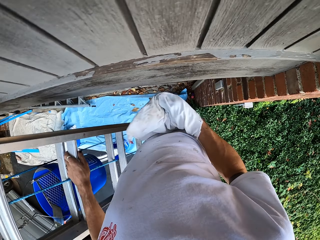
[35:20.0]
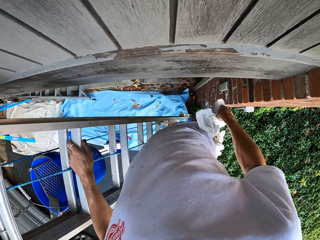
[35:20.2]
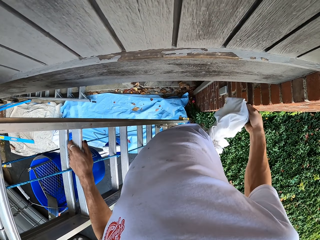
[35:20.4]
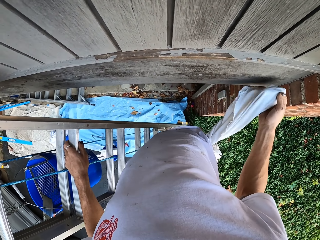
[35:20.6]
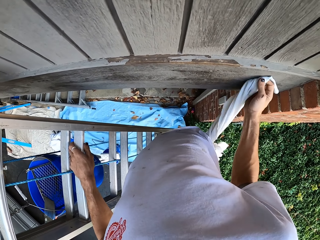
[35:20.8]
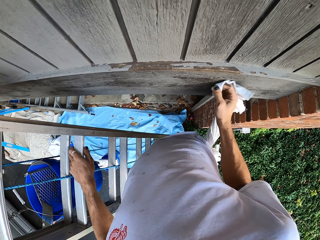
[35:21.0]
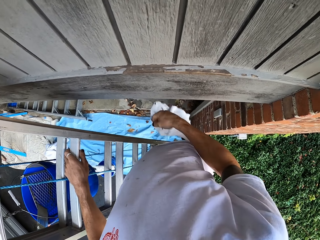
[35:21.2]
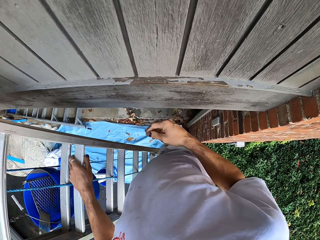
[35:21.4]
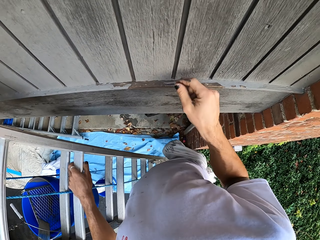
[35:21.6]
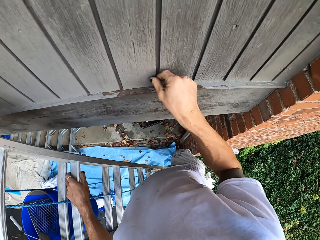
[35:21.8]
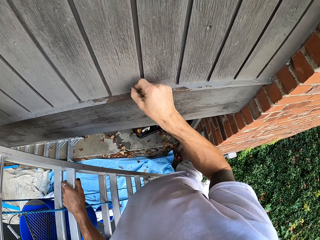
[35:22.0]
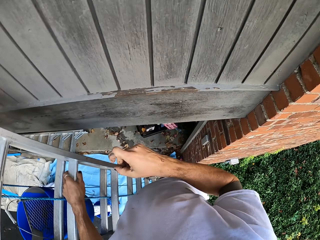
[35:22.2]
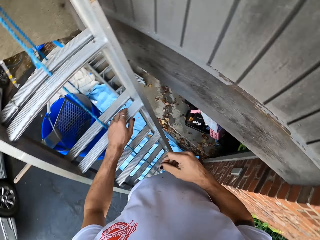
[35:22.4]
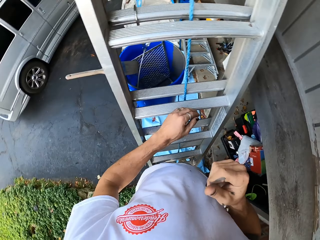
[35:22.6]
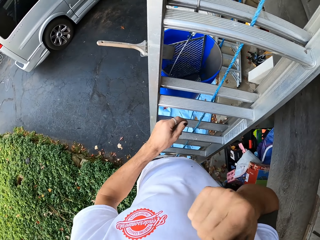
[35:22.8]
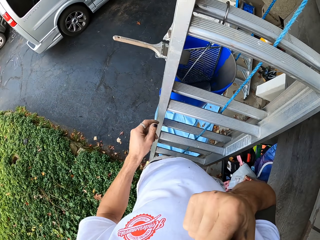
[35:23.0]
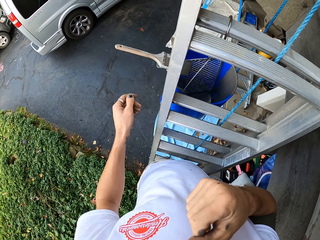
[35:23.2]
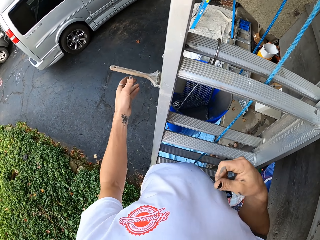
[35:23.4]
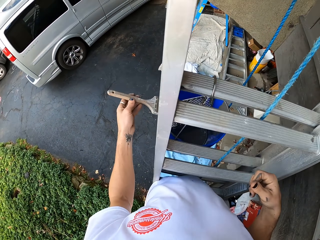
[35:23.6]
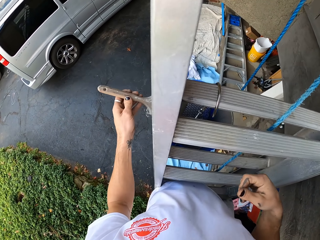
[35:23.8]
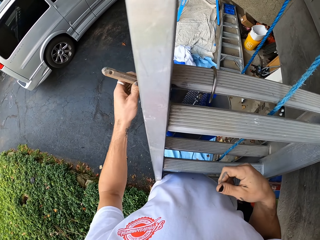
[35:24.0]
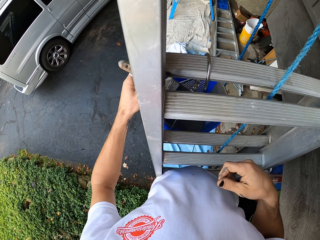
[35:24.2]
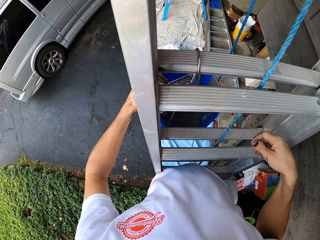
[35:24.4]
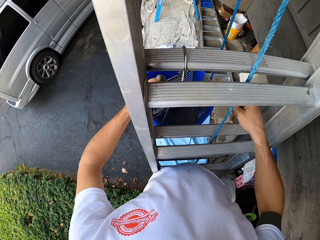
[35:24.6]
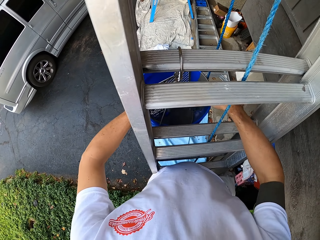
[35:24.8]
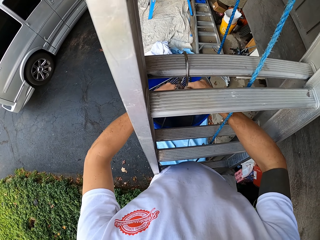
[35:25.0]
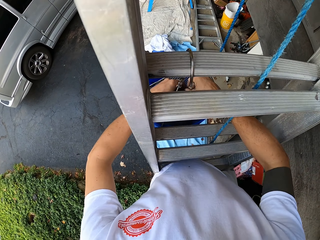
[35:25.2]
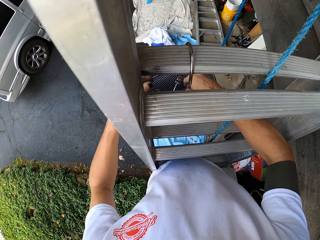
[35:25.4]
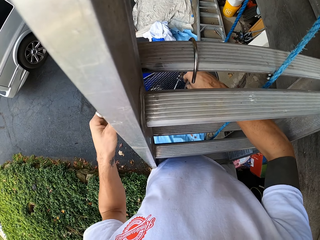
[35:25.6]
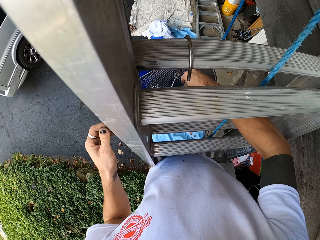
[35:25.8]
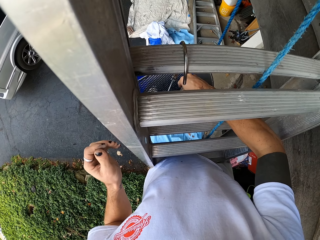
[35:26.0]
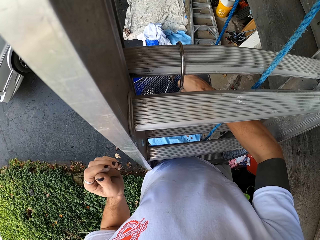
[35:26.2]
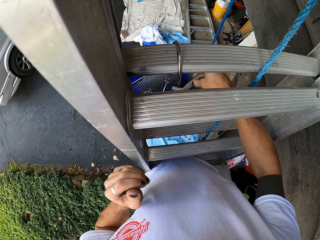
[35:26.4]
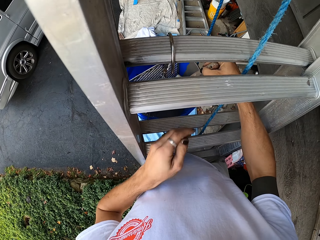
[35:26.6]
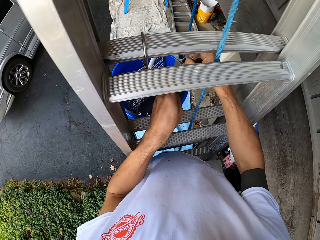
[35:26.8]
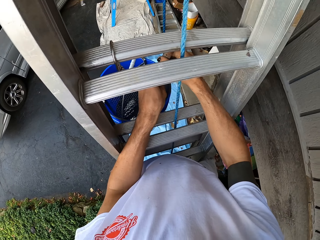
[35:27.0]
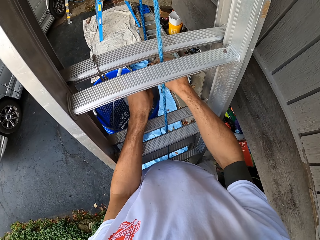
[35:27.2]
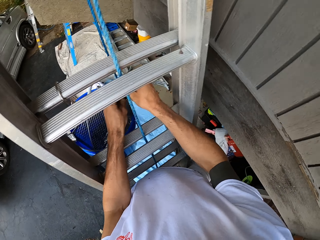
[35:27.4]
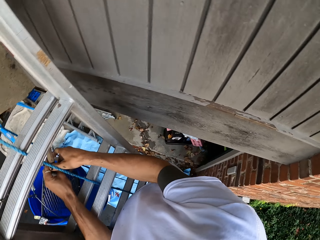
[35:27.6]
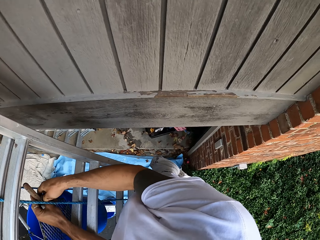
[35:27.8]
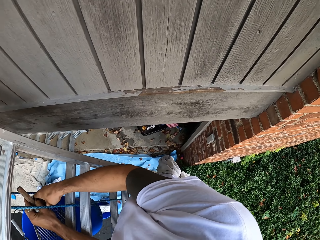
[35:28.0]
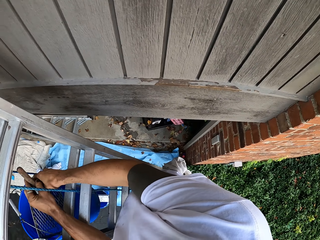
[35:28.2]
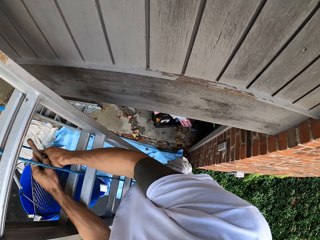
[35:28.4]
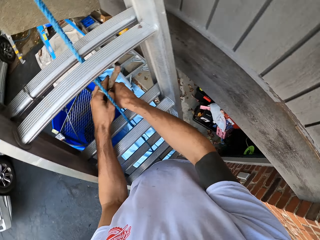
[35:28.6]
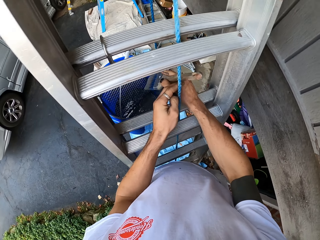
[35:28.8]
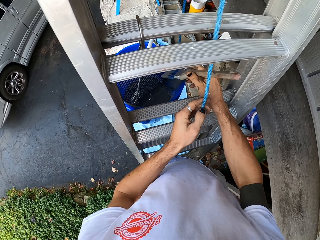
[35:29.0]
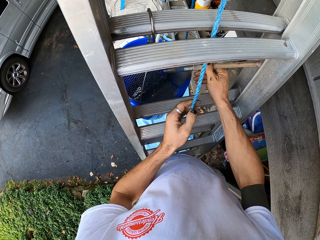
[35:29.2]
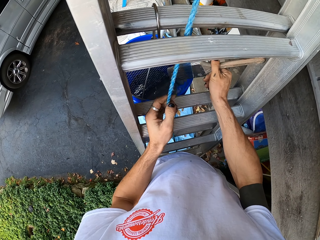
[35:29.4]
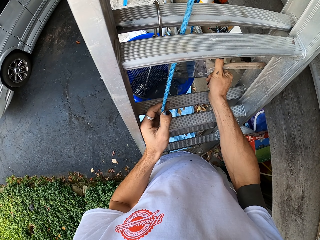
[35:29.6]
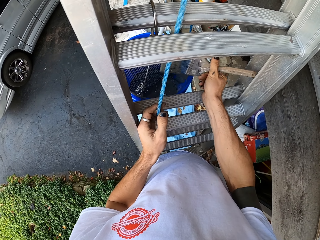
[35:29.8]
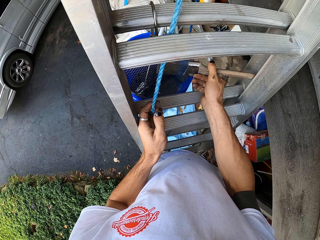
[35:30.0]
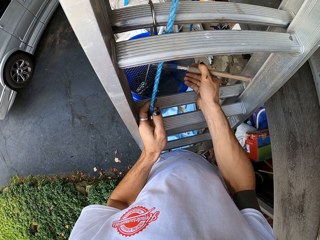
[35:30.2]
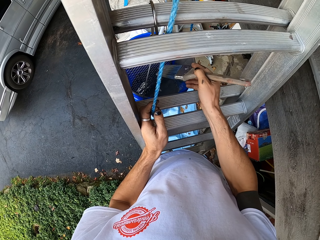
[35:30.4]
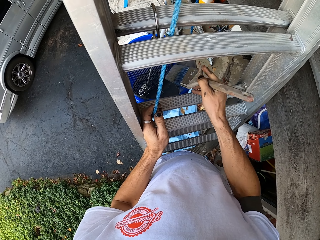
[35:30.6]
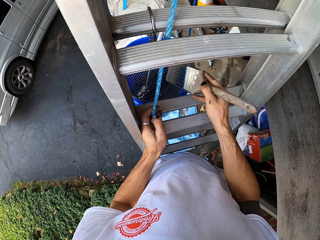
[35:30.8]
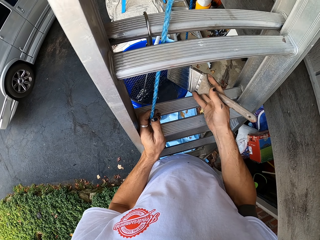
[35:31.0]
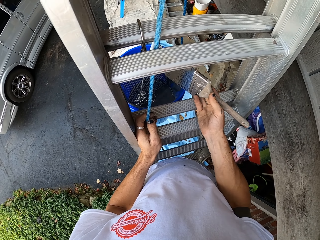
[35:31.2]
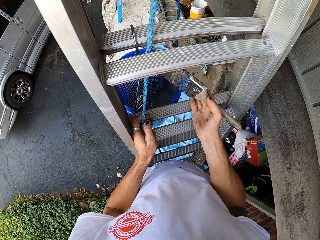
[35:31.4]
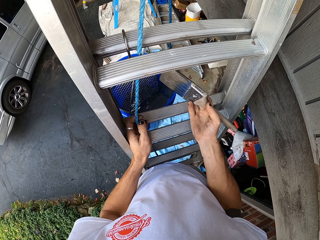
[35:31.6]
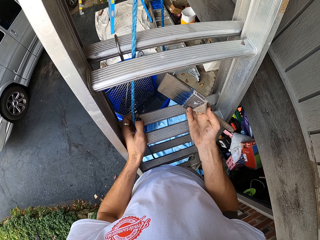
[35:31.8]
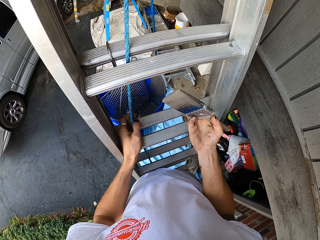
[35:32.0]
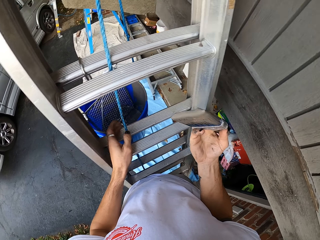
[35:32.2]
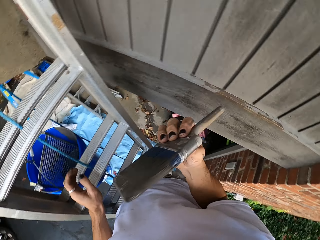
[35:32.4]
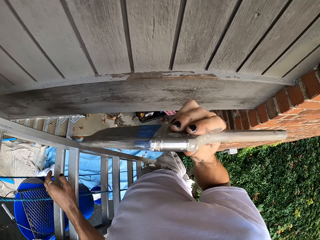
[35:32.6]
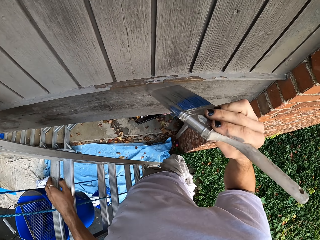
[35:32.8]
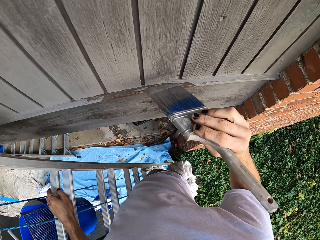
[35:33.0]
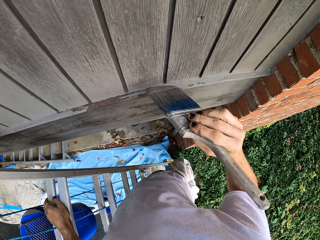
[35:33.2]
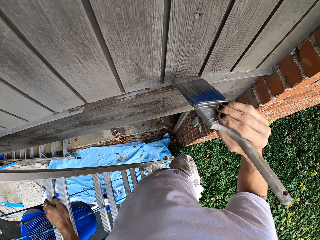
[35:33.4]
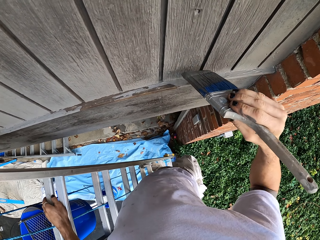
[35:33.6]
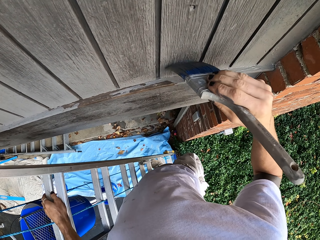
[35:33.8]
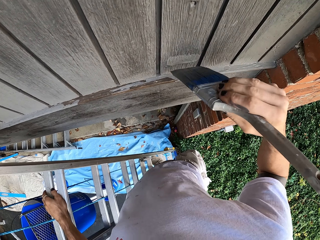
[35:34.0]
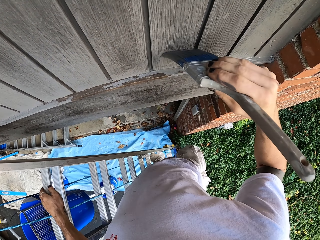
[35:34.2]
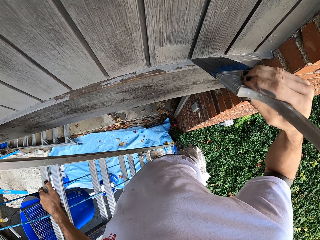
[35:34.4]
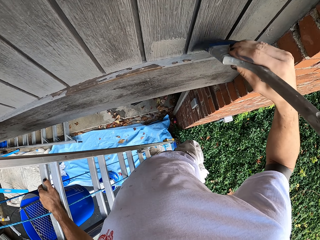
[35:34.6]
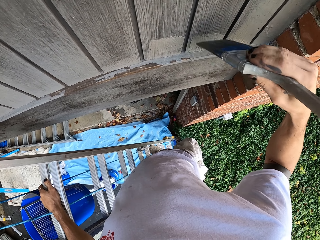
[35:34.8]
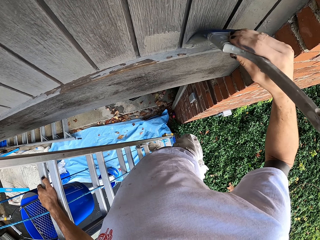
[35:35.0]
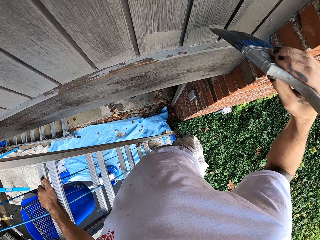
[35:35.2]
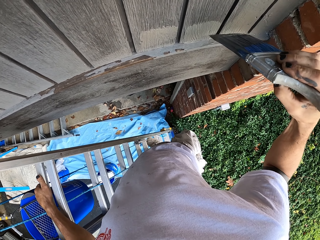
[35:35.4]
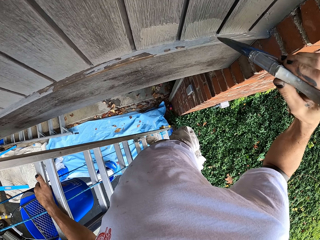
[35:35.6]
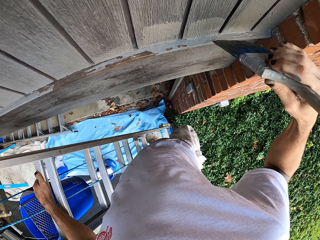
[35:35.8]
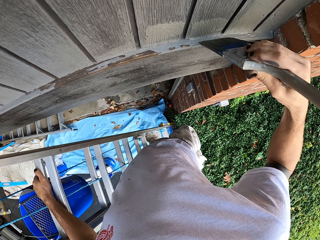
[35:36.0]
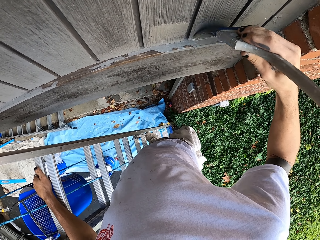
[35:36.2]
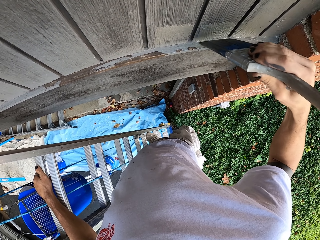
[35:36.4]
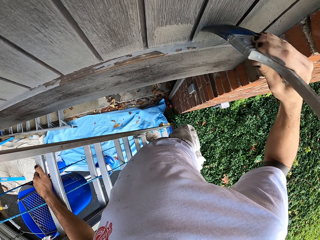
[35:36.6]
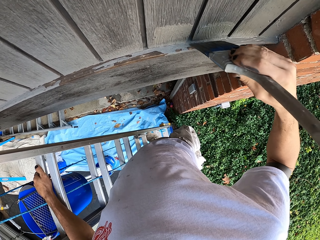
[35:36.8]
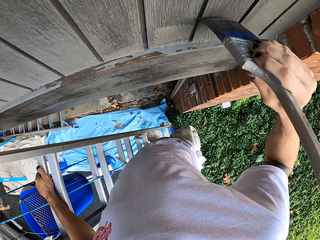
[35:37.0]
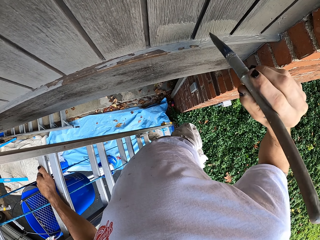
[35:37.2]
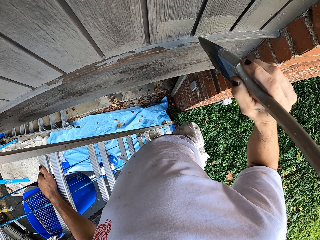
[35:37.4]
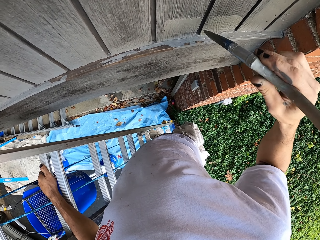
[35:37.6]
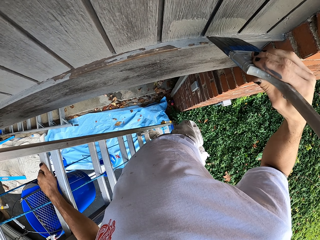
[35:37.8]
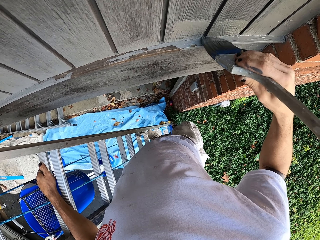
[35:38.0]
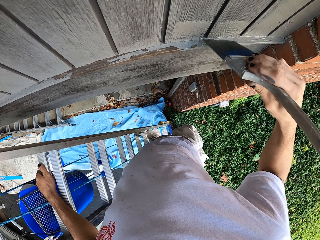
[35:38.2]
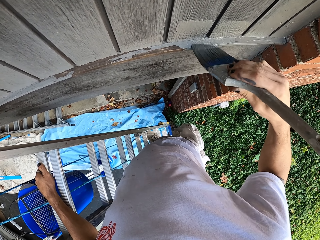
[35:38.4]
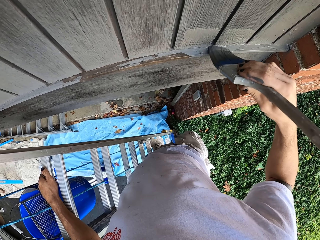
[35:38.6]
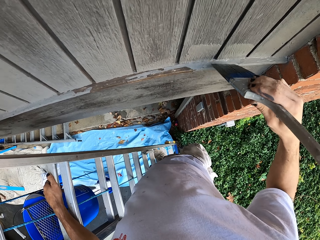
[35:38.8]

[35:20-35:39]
The camera wearer removes something. They take the paint brush from the bucket and dip the paint brush in the bucket of paint. They pull the rope. They paint the wooden wall with the paint brush.

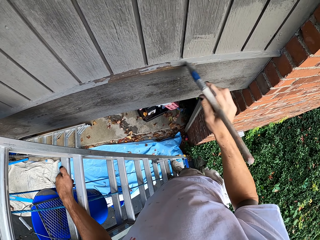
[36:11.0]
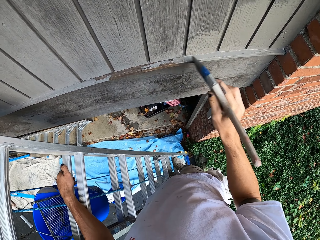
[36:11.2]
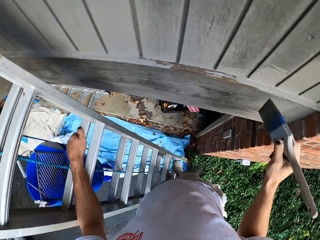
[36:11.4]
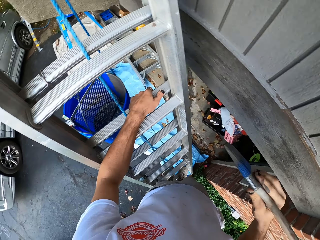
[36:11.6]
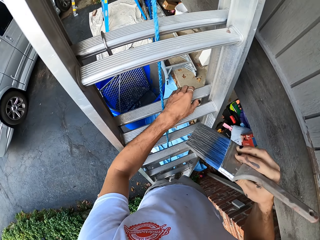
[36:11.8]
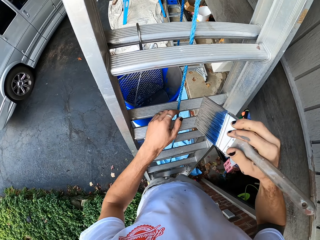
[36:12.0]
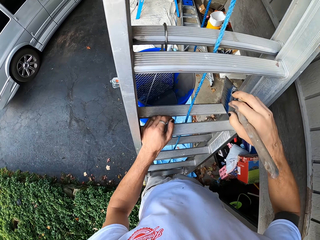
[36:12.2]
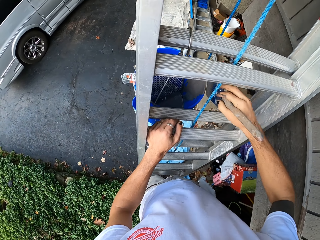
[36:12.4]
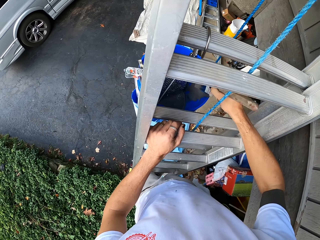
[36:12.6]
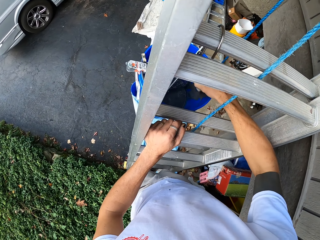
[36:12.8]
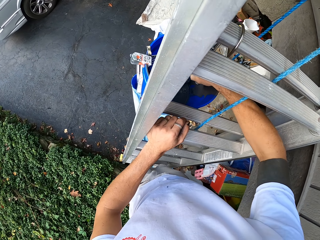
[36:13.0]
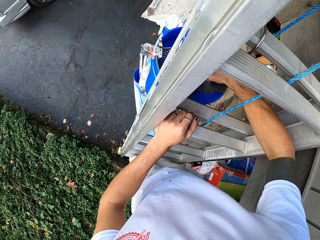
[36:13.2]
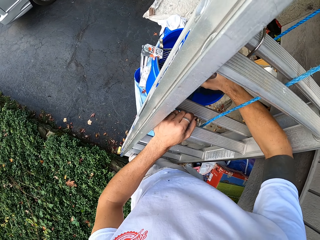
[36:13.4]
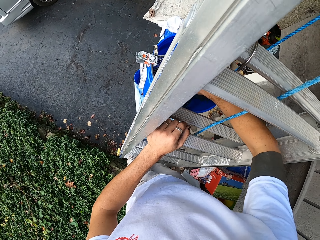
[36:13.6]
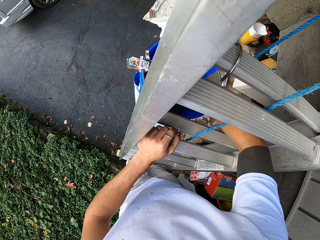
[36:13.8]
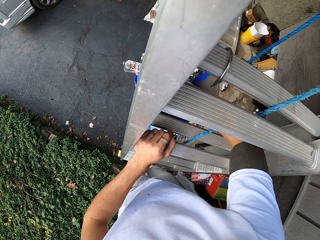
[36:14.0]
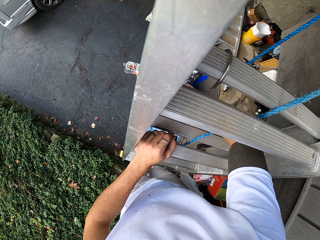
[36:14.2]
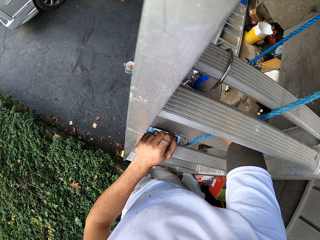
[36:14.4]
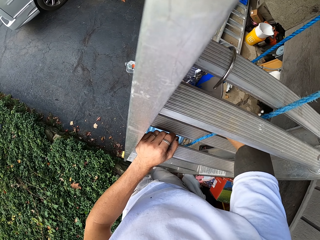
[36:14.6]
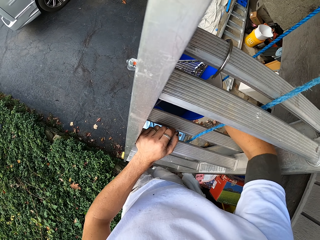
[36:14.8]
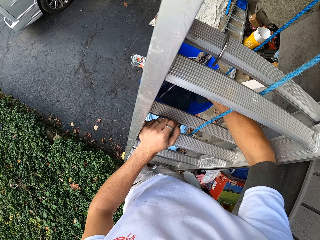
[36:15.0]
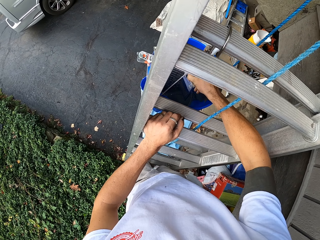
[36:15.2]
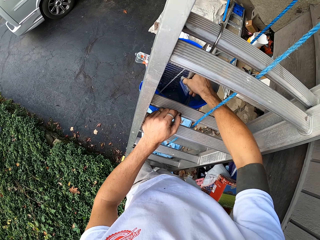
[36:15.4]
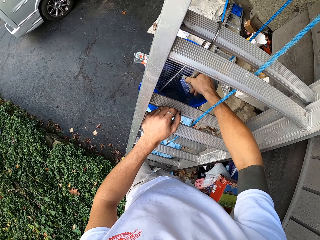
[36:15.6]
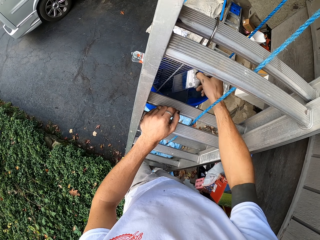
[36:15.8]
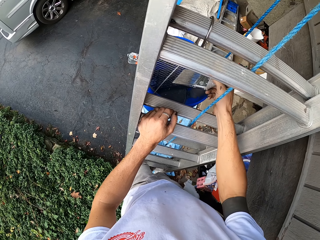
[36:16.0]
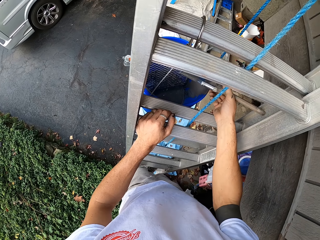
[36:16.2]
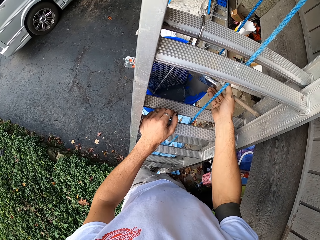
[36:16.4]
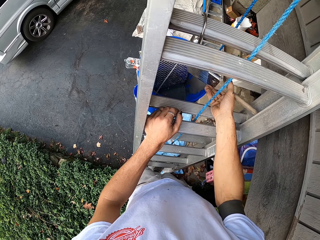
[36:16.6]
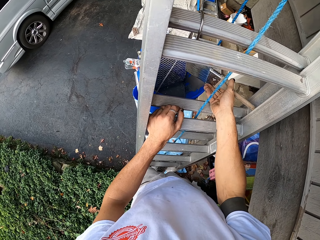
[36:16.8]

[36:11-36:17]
The camera wearer dips the paint brush in a bucket of paint.
